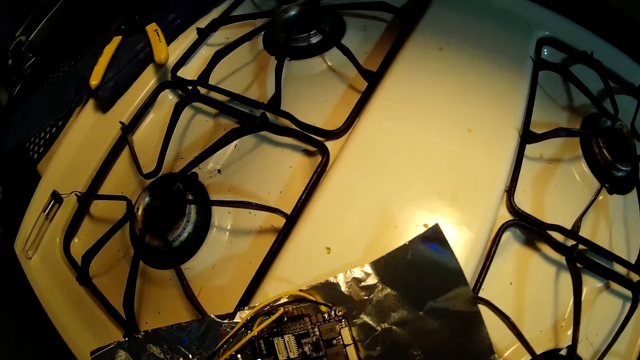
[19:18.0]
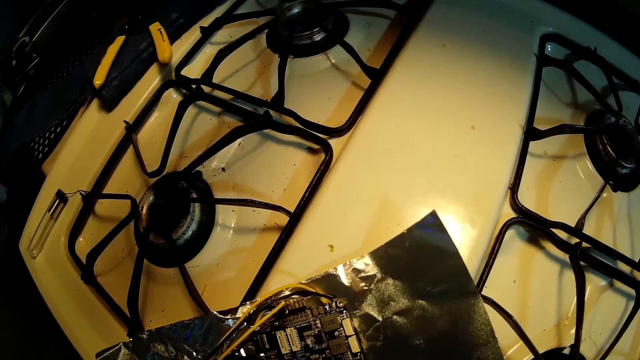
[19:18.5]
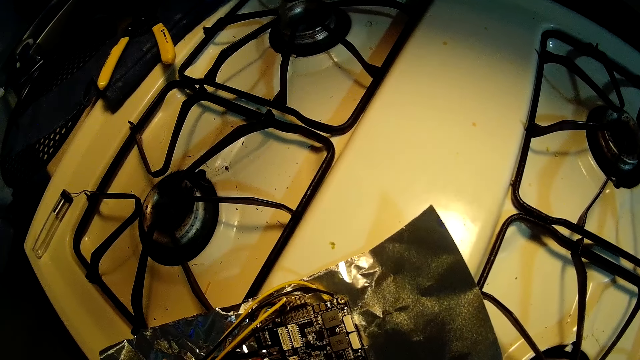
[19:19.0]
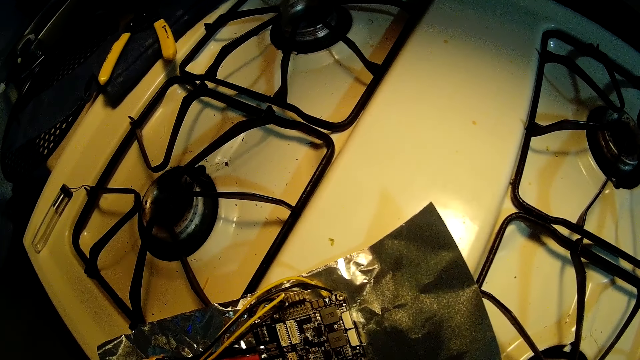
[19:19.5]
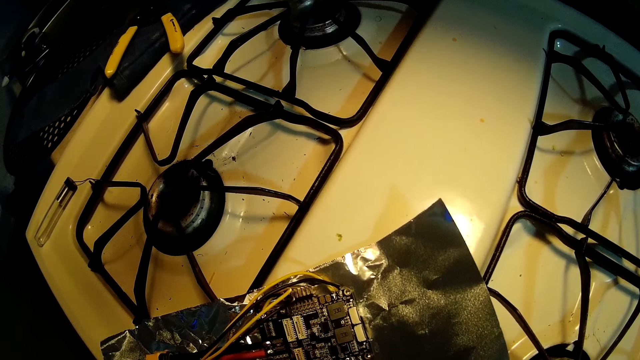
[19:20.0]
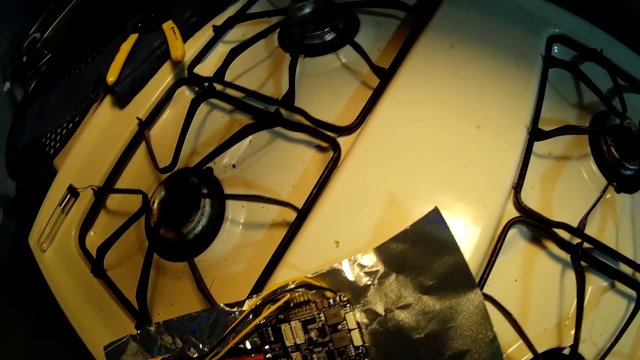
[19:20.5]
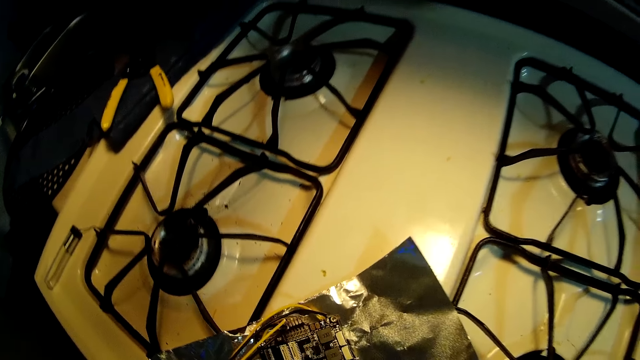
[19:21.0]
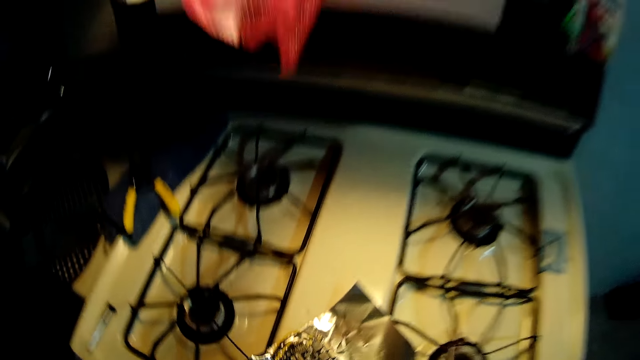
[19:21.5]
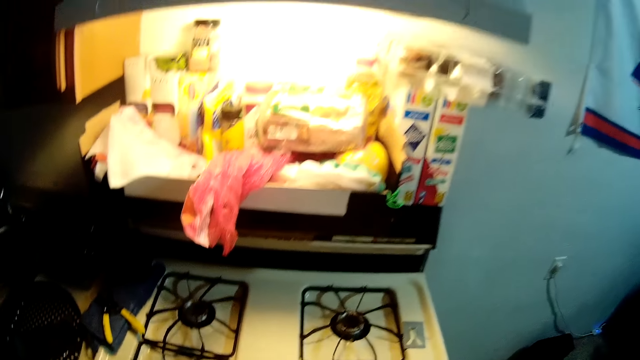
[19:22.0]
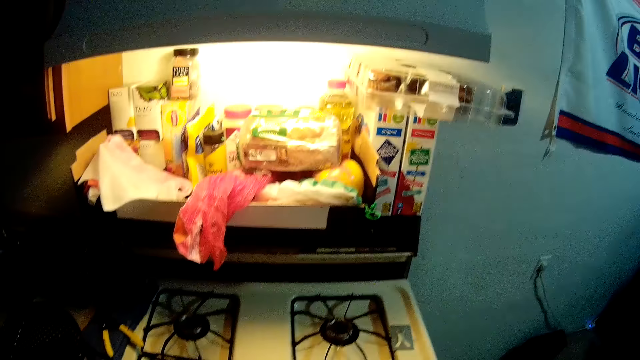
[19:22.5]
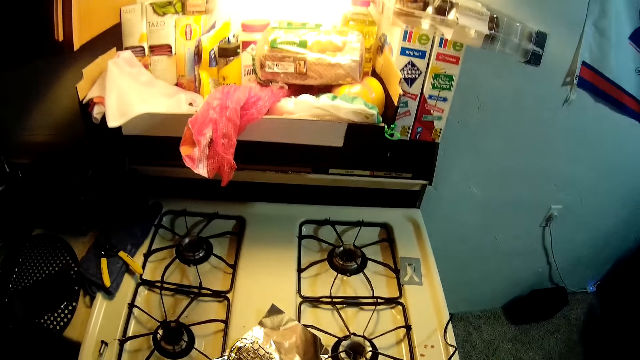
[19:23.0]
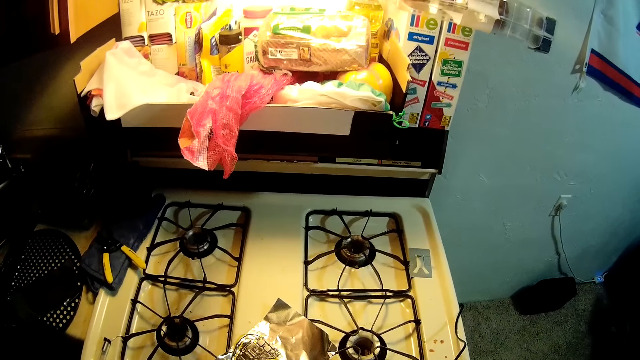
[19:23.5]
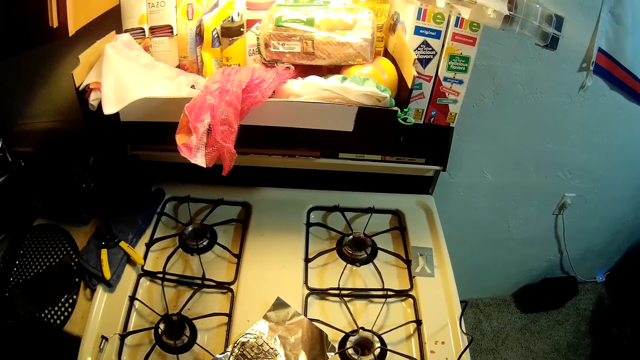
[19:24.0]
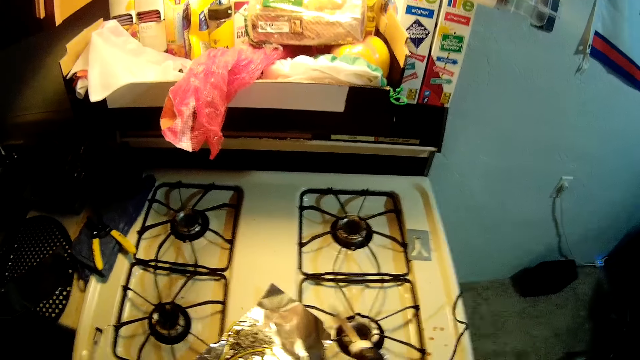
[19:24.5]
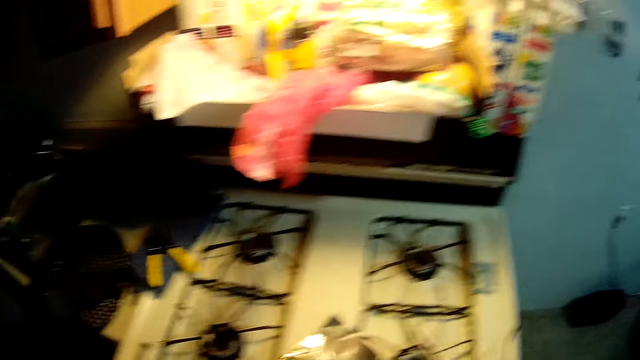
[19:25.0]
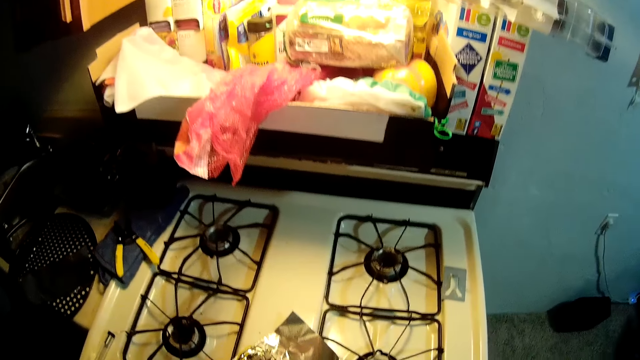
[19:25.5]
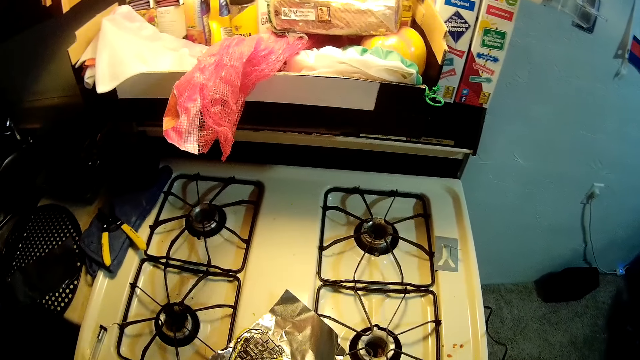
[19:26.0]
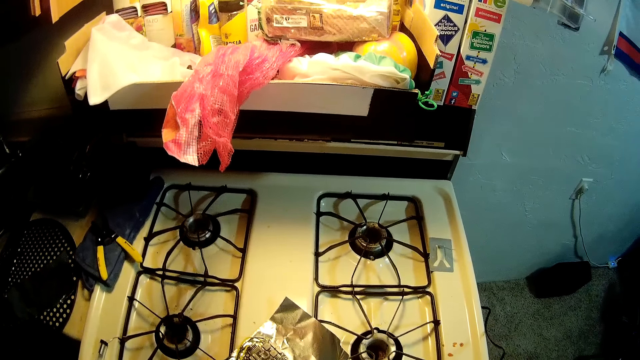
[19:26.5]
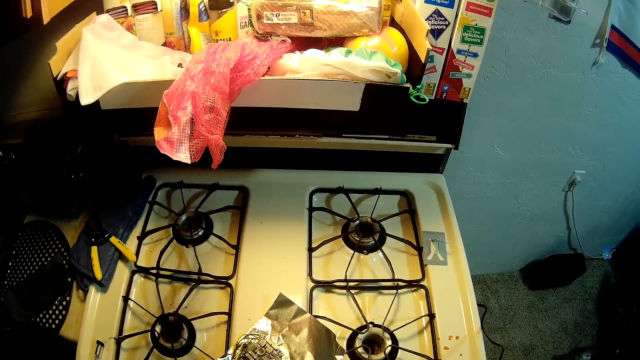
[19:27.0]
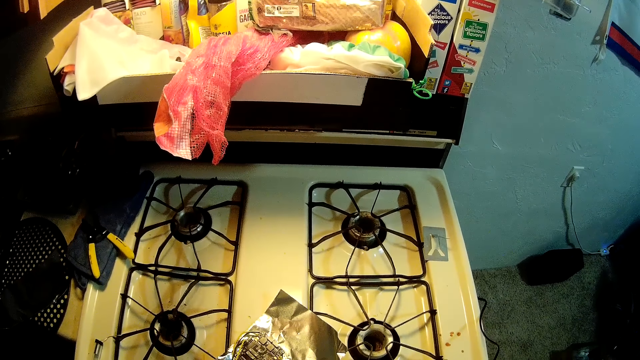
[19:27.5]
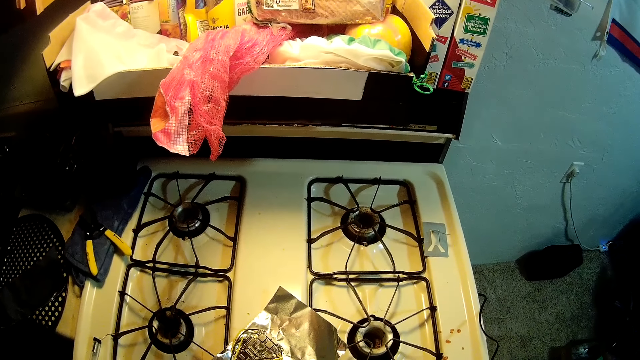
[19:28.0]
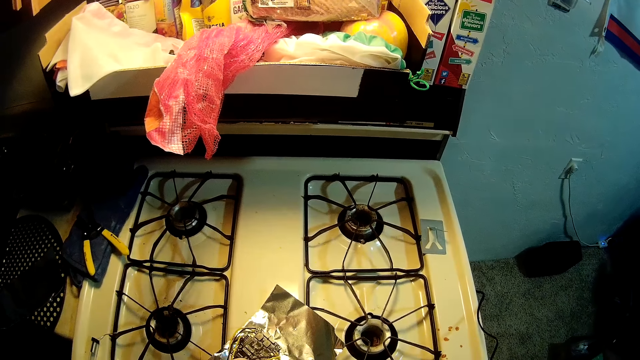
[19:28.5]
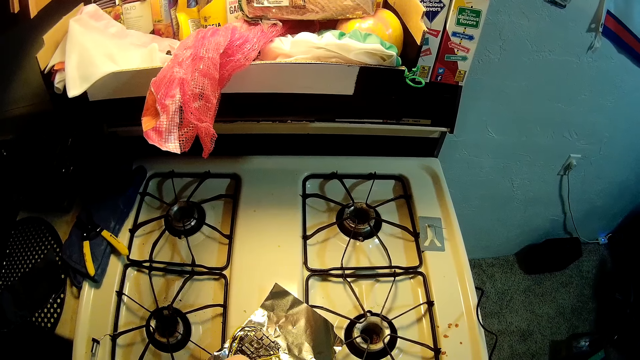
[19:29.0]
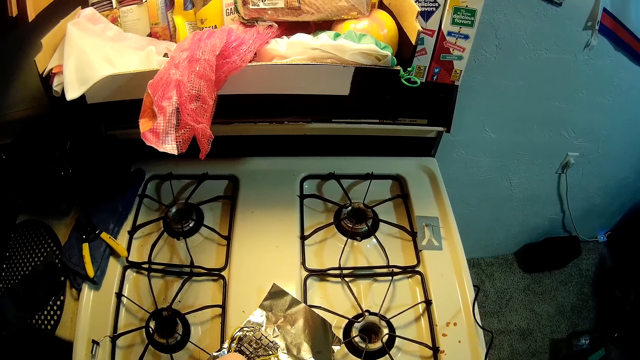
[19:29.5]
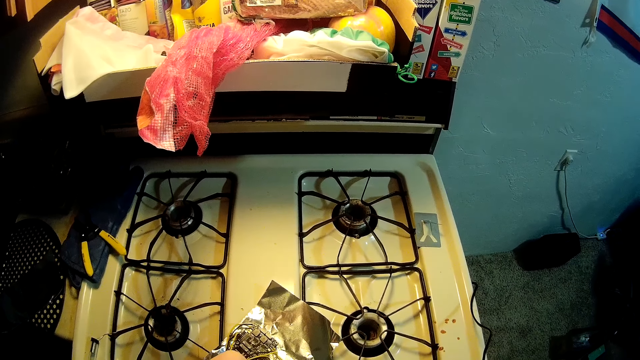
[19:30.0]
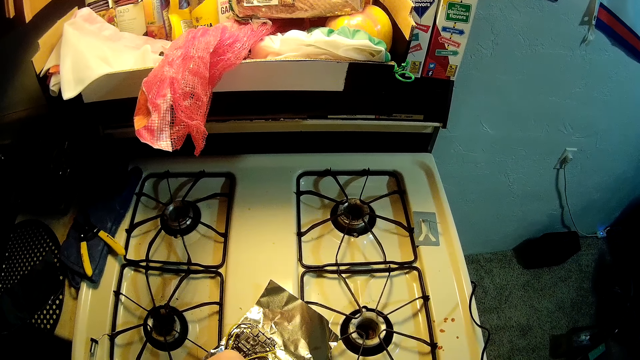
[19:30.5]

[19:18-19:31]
The camera wearer joins wires on the circuit board.

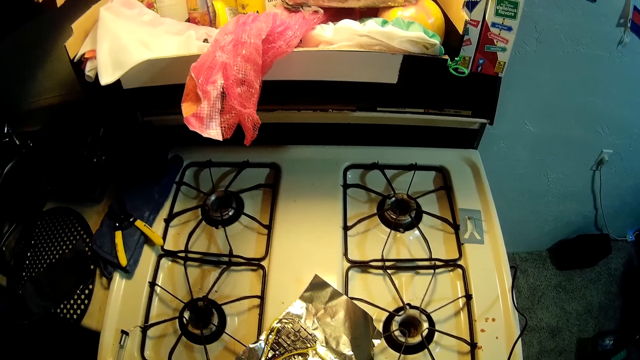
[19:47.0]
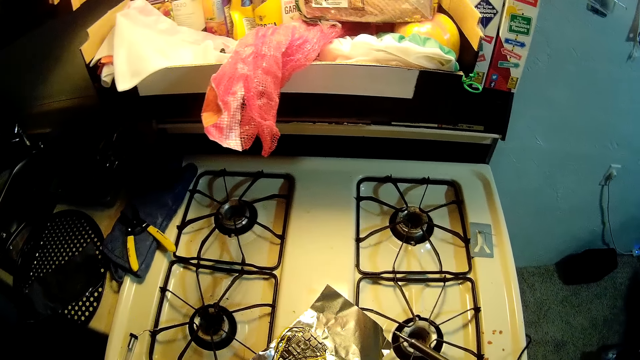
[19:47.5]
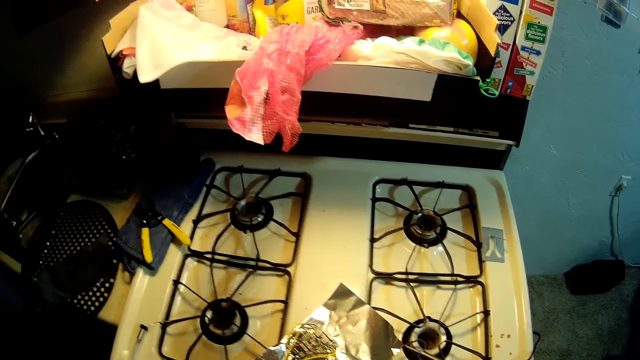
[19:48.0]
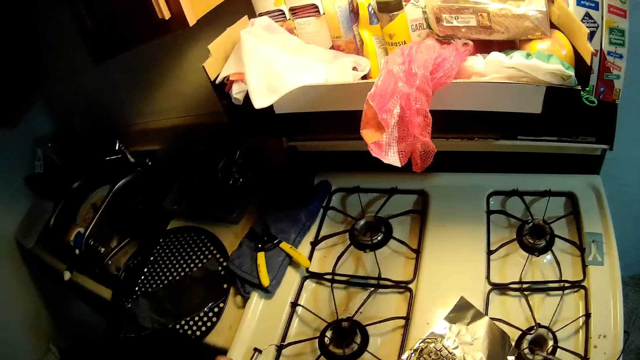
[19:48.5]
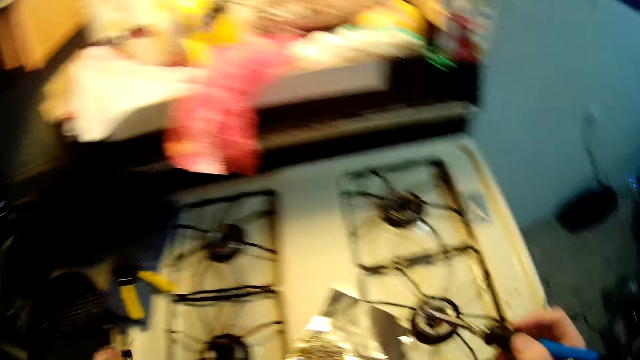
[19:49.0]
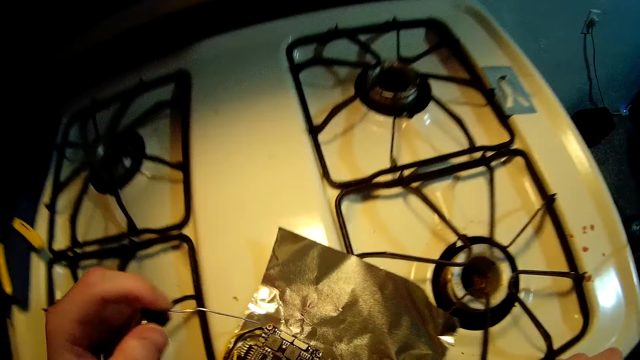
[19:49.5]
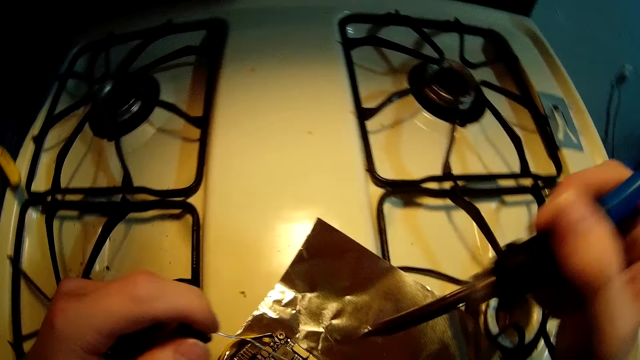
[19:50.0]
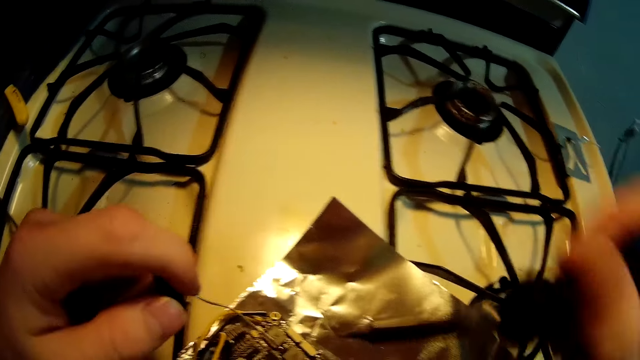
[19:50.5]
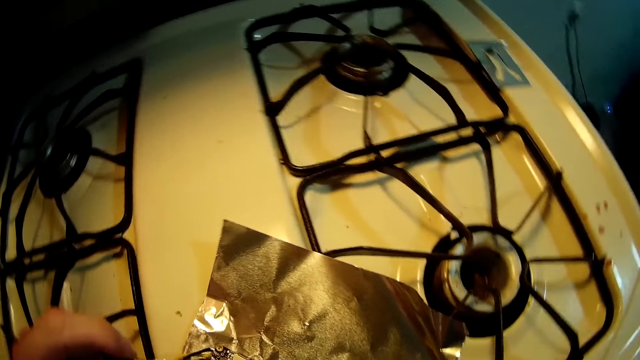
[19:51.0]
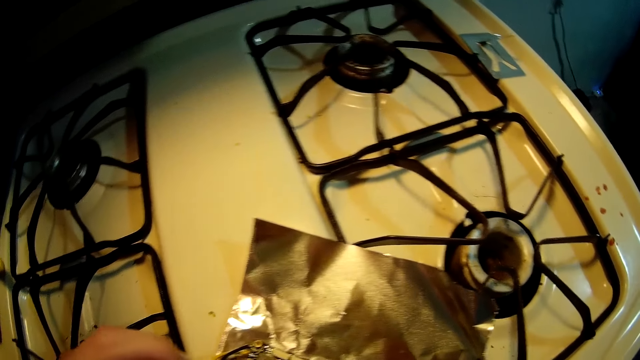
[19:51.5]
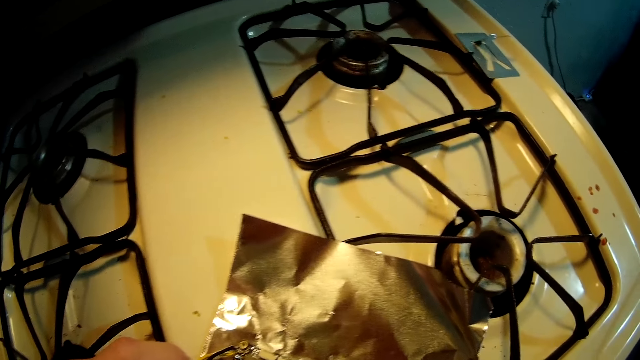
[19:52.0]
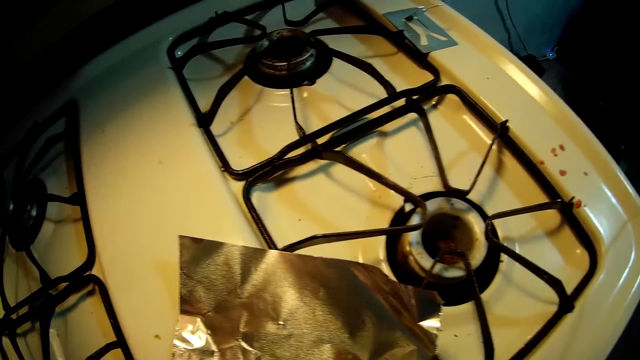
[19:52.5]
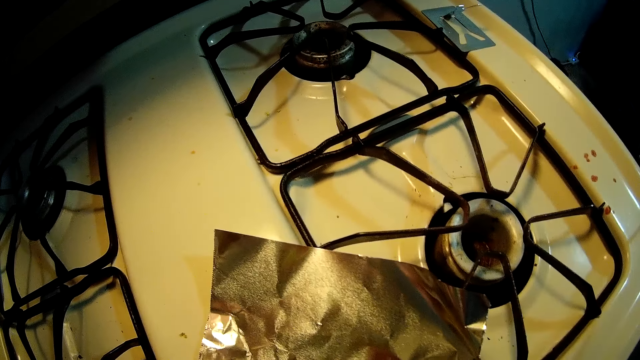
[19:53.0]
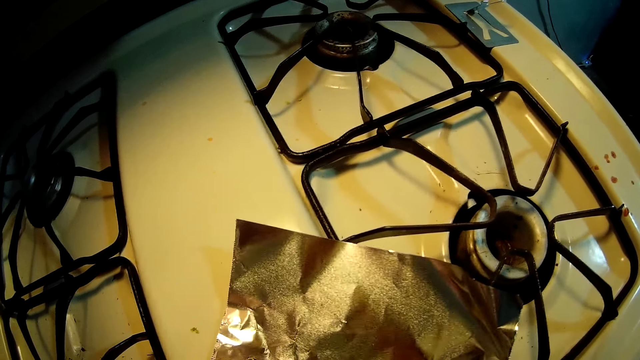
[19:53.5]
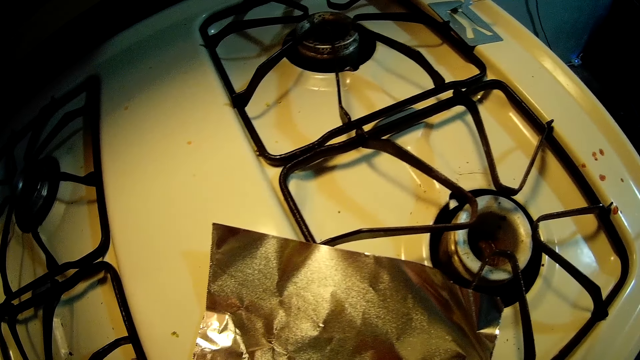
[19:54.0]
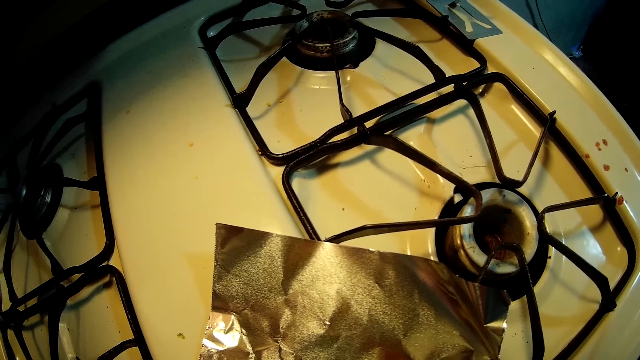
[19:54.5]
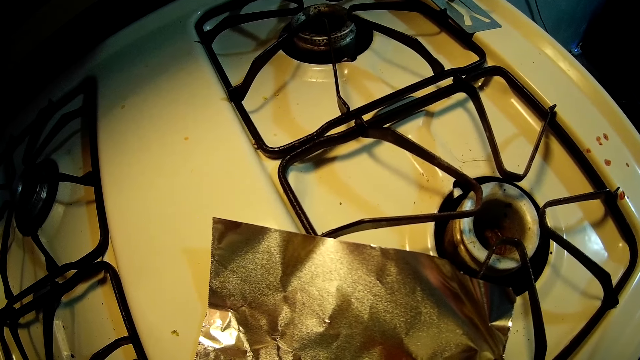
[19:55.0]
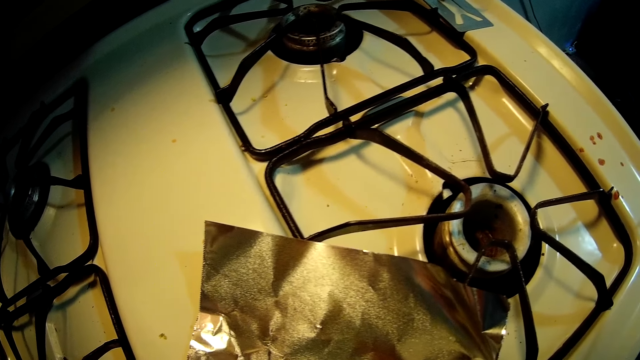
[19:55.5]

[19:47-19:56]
The camera wearer picks up the soldering wire from the gas cooker with his left hand. He changes hand position. He solders the circuit board with the soldering iron and soldering wire.
